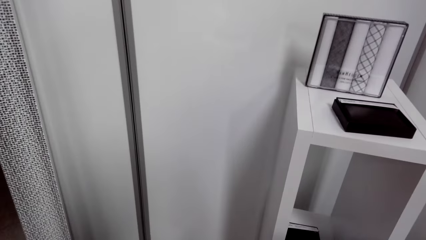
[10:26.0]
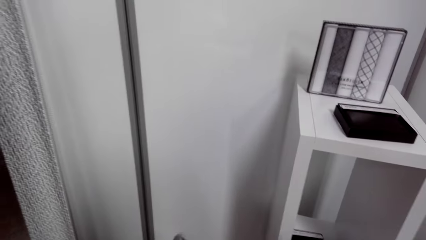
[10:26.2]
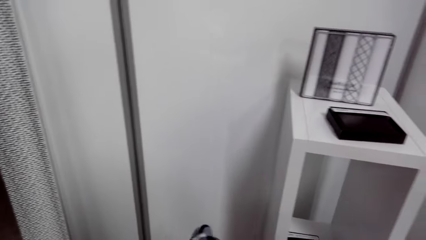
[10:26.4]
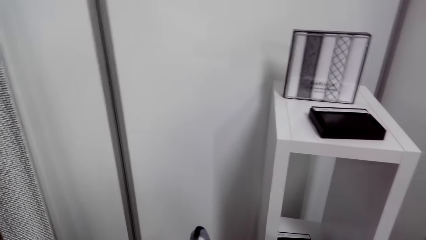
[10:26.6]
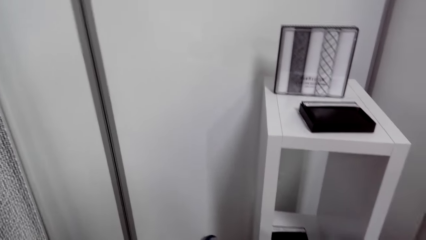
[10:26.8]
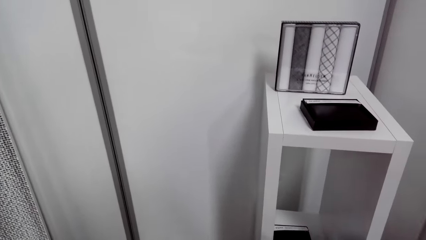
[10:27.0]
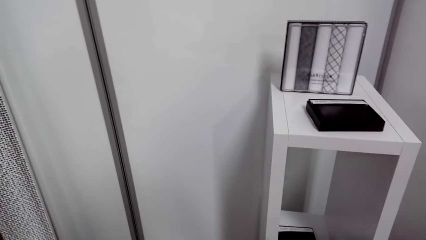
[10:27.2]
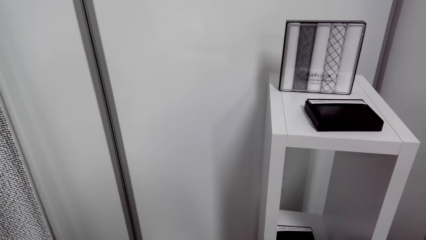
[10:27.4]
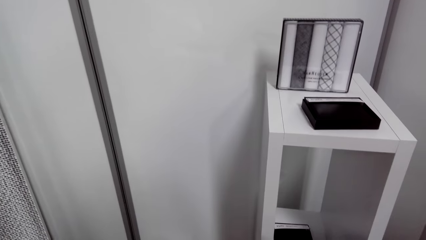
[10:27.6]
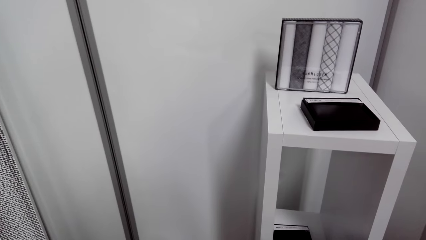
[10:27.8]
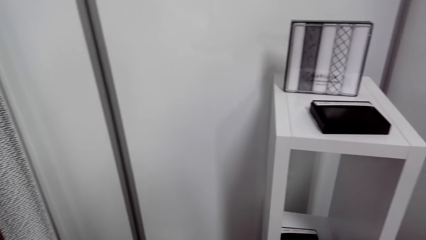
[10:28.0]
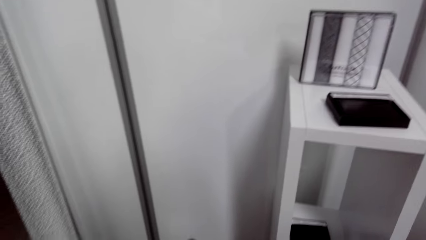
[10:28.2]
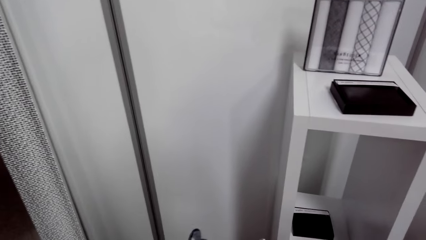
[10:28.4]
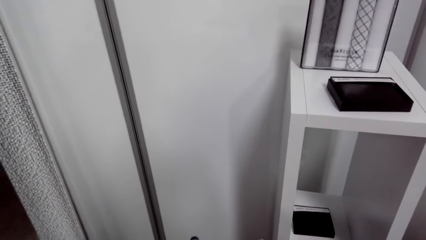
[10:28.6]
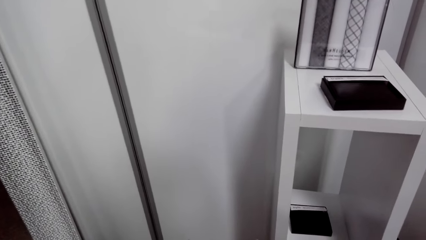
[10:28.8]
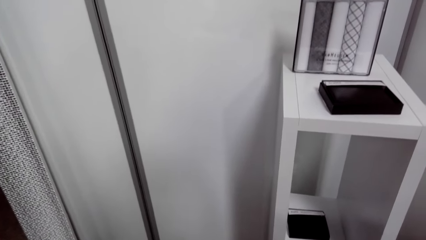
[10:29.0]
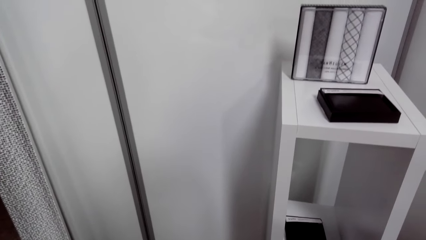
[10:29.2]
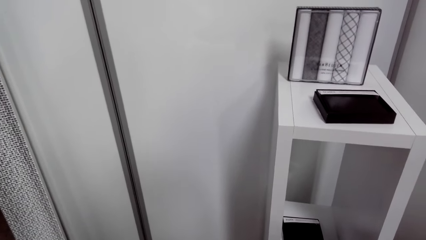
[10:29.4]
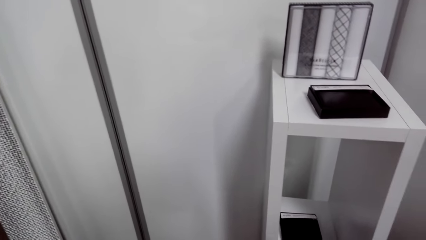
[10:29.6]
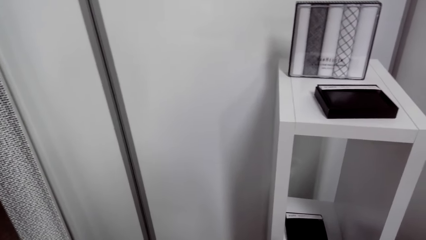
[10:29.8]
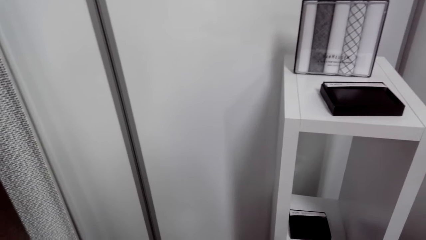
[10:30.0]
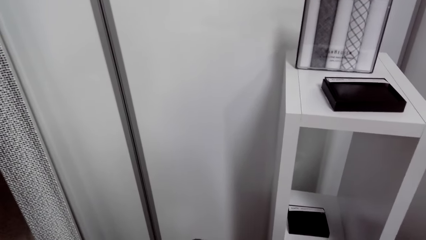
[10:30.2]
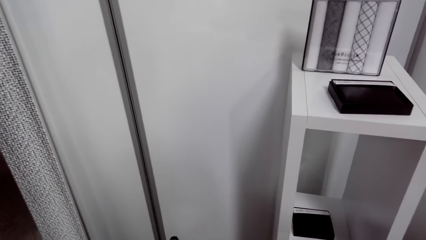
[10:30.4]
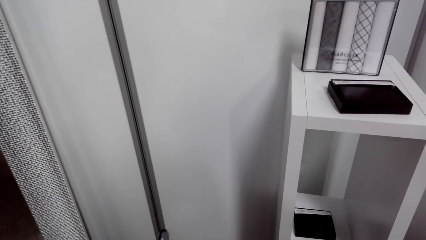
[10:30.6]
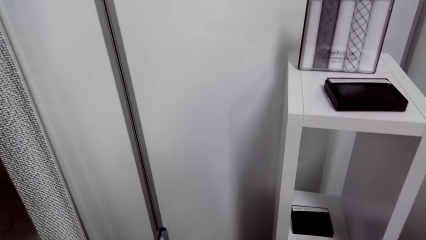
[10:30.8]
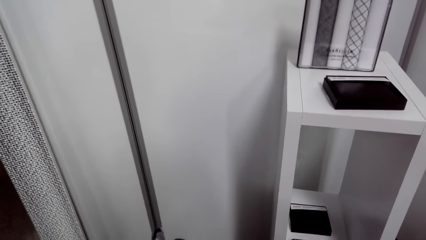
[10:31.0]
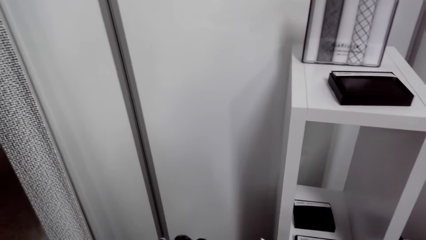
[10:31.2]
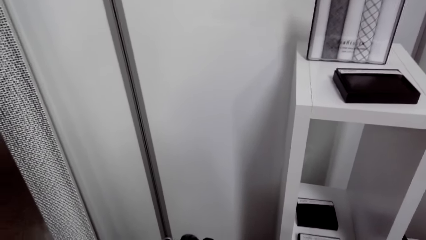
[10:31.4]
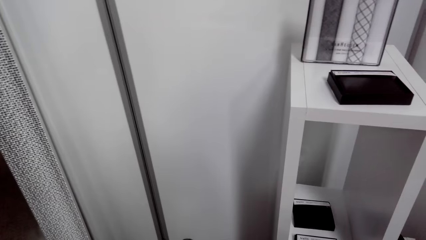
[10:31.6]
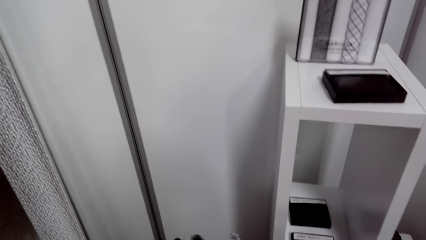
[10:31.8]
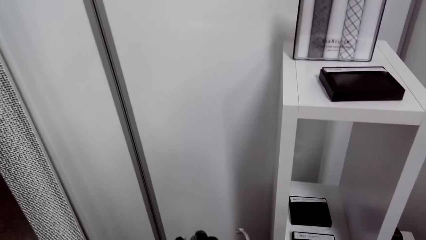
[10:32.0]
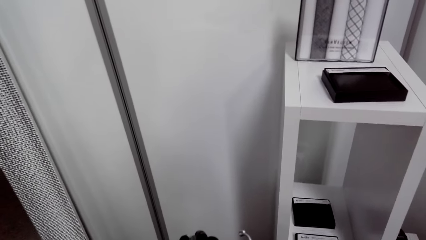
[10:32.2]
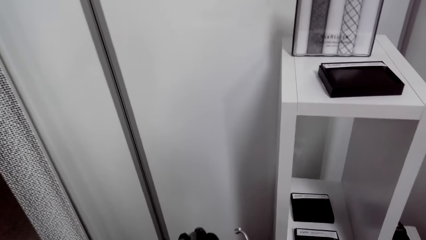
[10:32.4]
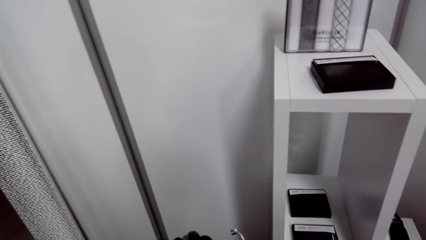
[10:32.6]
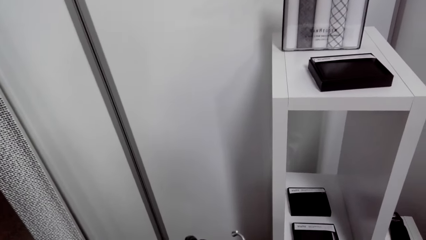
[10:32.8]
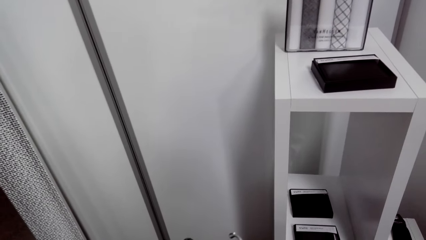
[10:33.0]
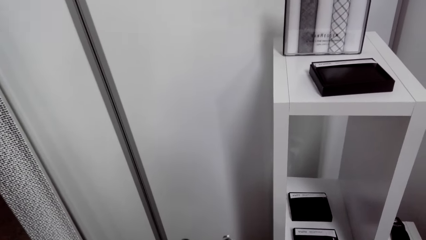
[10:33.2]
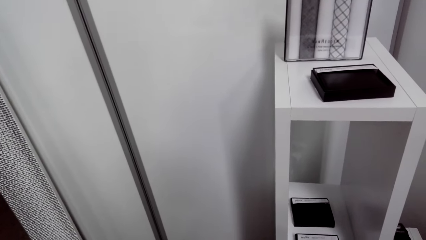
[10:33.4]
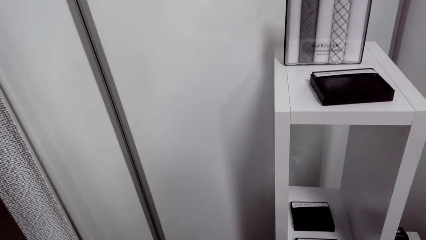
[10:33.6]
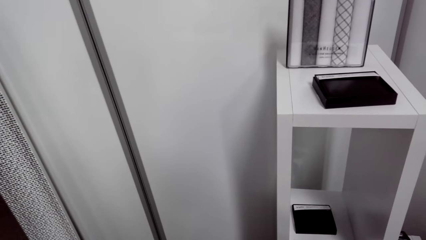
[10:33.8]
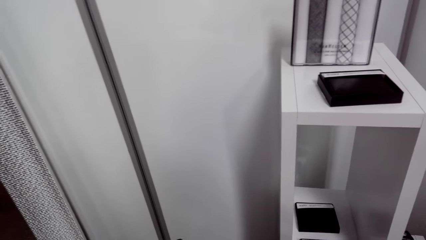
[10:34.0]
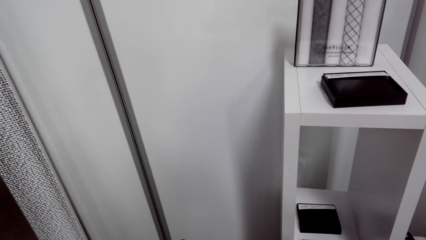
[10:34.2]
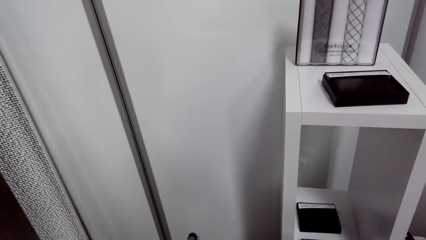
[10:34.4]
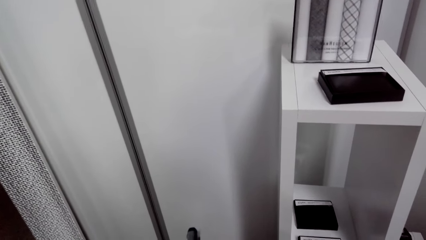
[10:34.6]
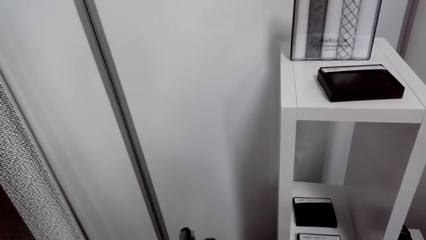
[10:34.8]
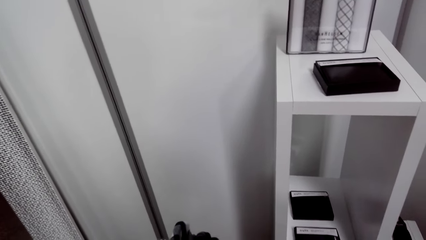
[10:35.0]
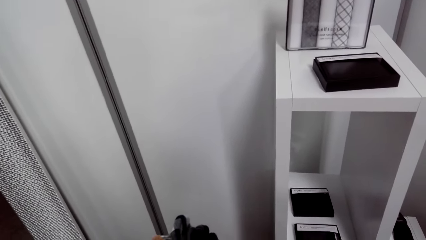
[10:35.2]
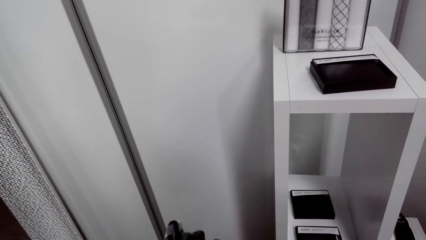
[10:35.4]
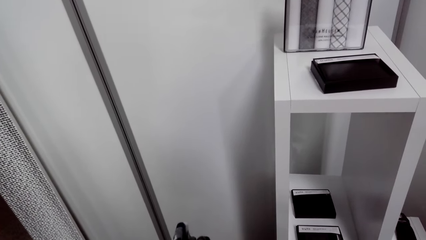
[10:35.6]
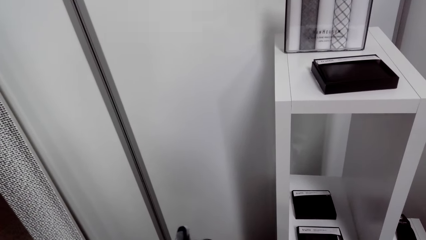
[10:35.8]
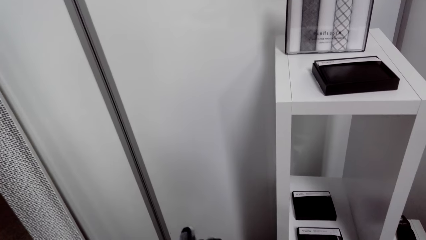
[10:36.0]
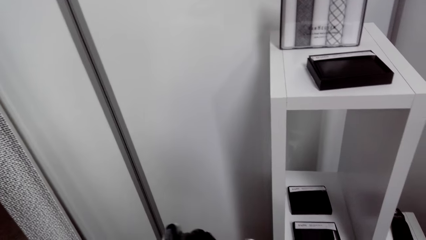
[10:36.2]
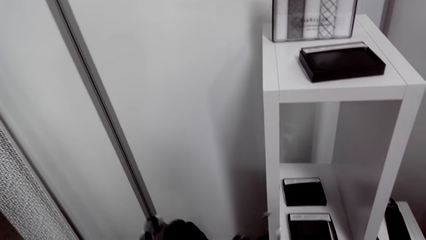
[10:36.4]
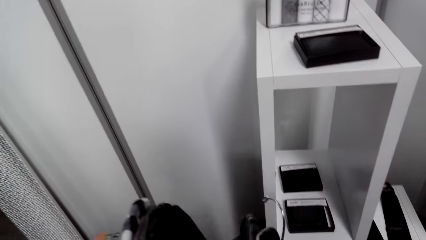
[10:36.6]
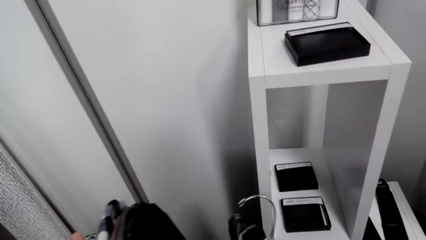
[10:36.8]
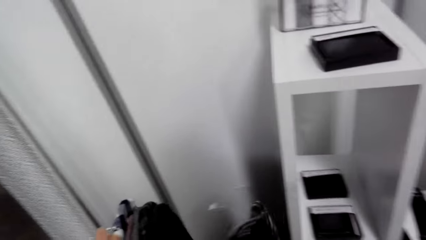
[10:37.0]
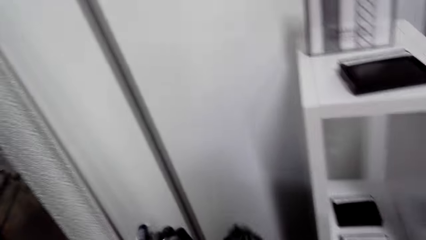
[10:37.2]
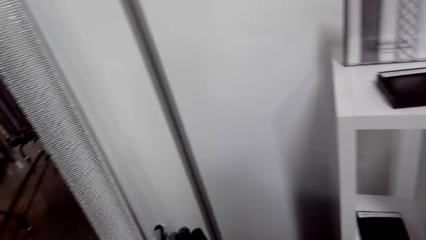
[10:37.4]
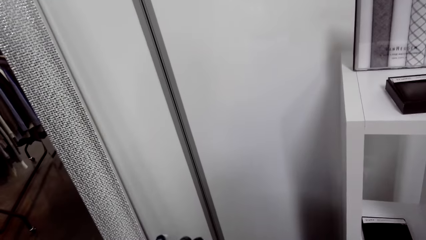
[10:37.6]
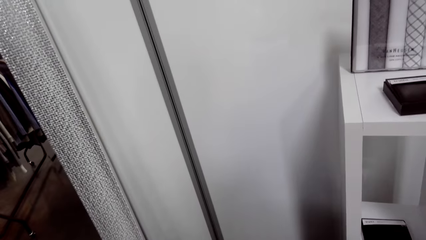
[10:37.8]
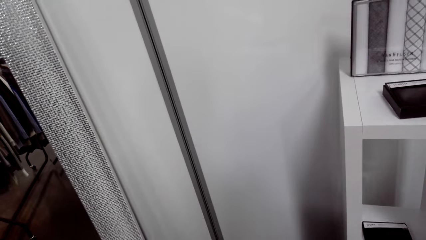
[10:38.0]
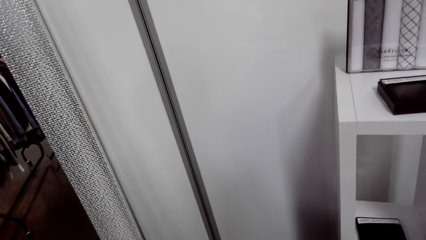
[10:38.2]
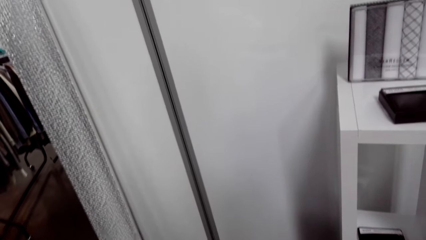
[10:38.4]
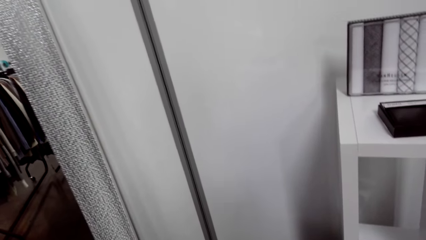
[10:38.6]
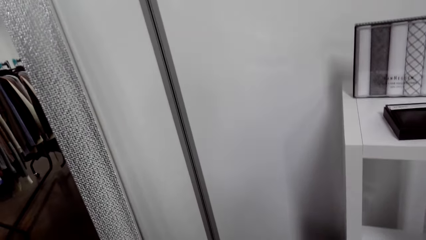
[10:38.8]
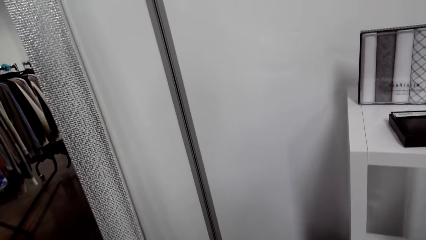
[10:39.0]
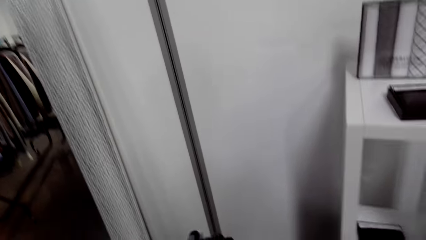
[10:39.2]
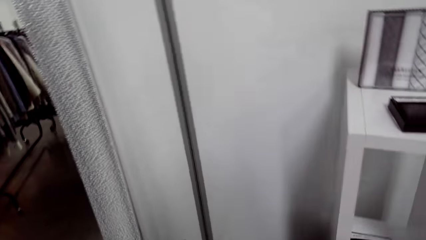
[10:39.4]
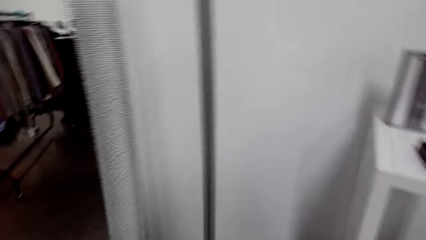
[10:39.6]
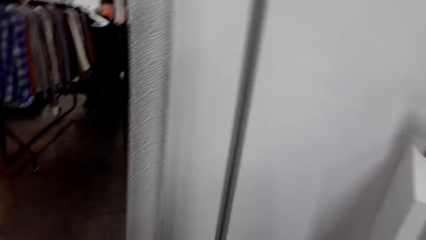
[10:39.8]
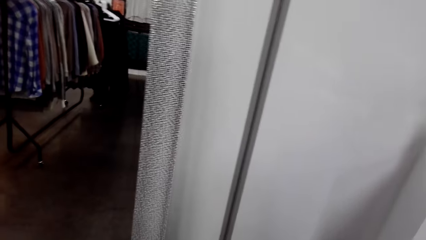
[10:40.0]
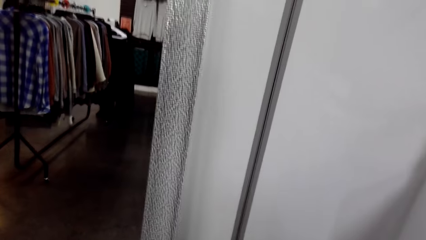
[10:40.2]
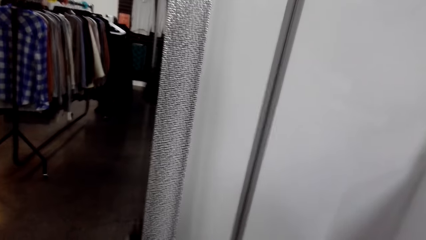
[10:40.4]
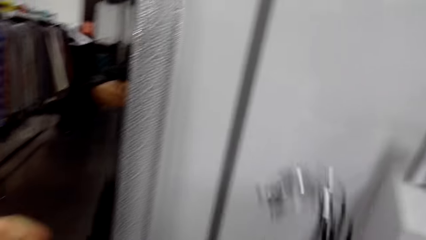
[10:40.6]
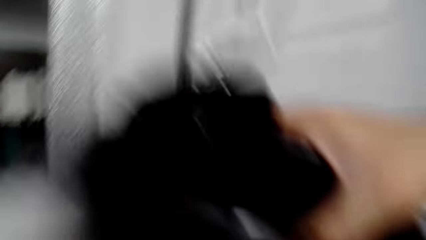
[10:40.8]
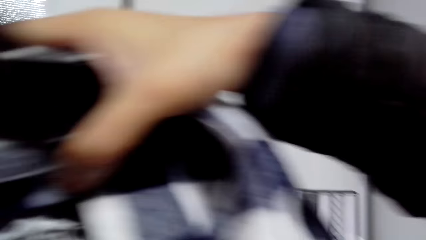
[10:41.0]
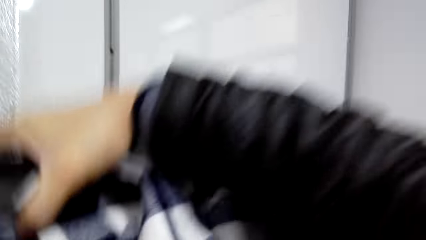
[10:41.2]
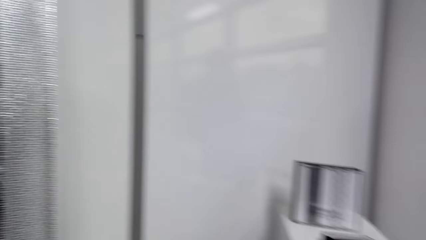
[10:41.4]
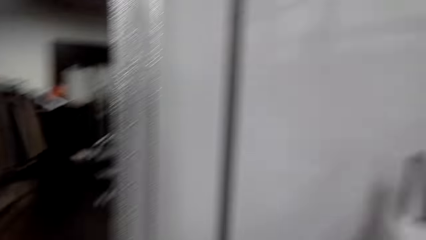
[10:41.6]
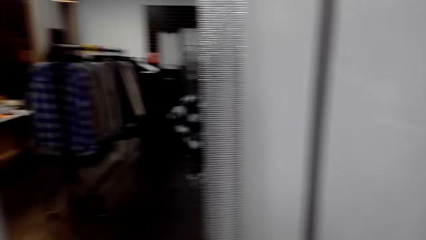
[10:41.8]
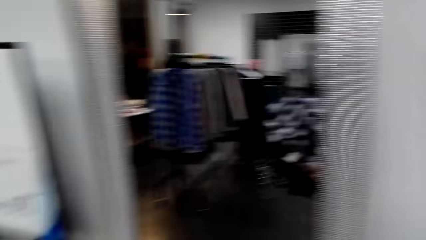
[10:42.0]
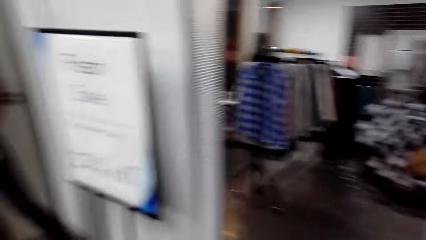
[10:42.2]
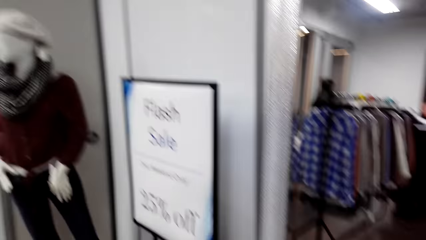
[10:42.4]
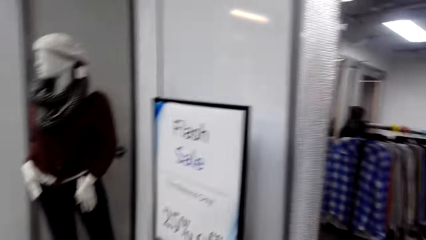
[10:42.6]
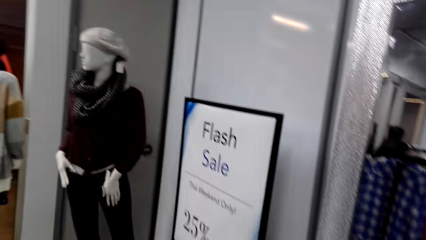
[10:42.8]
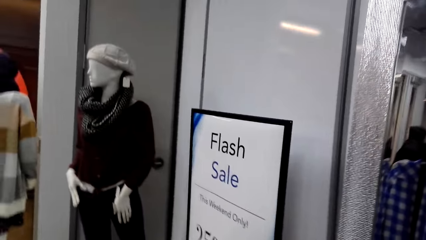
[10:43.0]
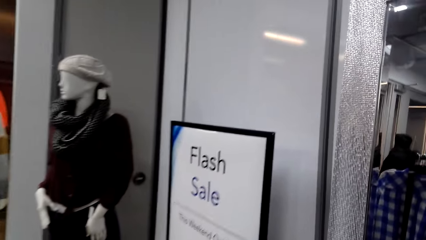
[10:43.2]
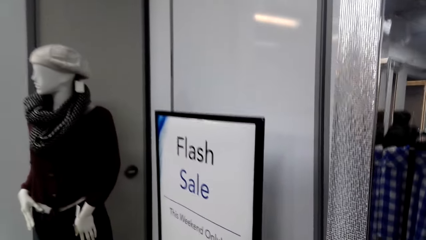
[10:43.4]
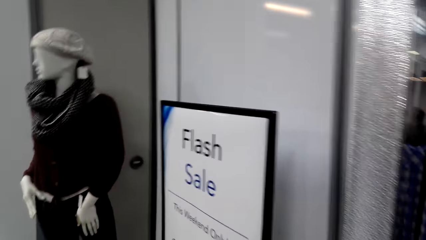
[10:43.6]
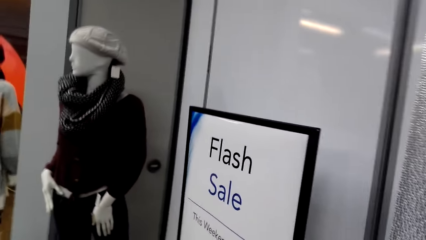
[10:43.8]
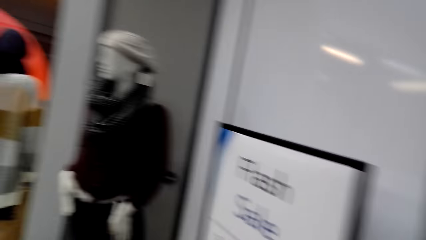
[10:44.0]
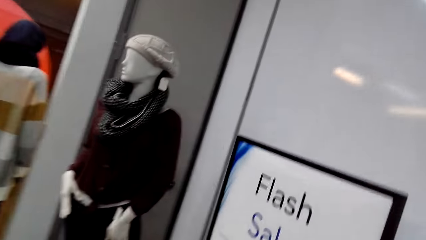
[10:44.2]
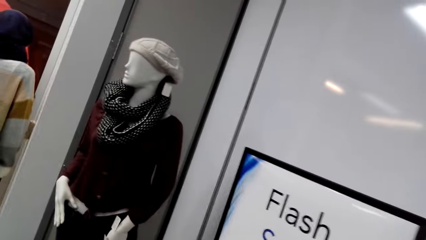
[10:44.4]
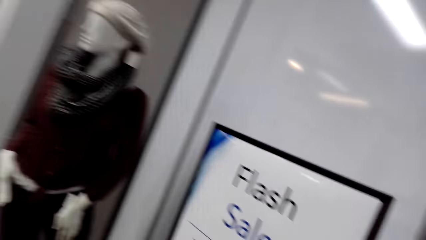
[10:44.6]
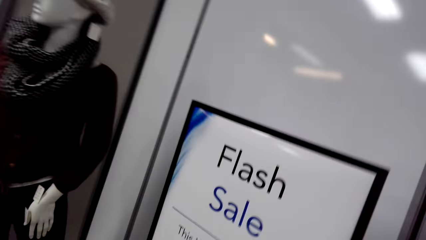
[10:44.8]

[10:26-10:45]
The camera wearer looks around. They do something. They hold a shirt. They turn around.
